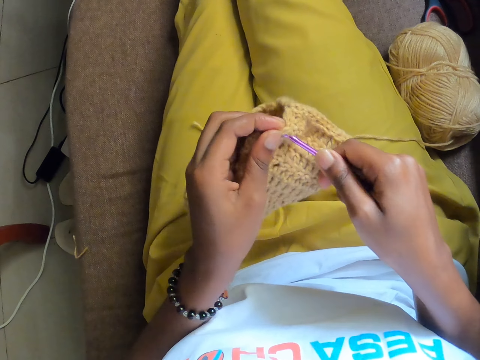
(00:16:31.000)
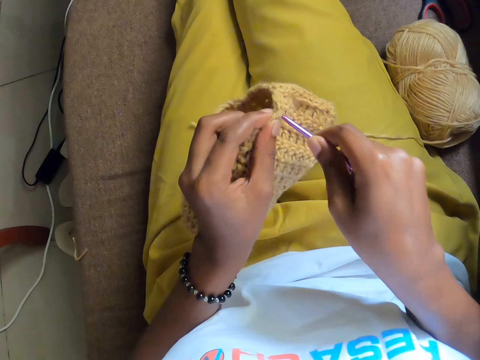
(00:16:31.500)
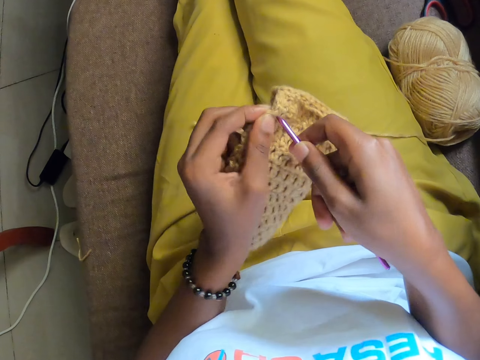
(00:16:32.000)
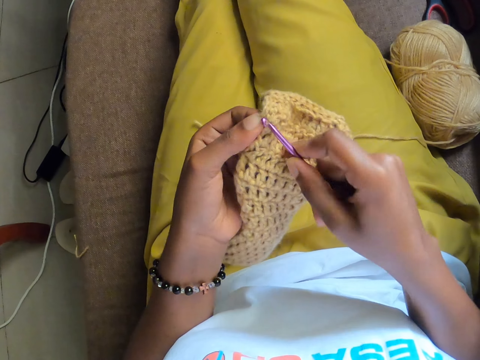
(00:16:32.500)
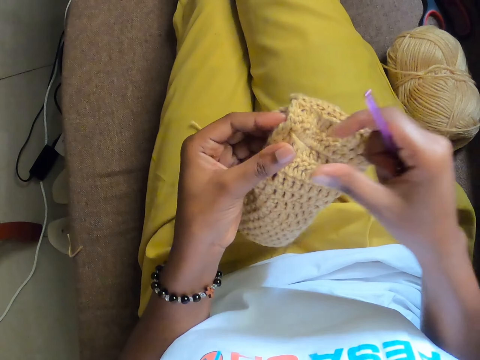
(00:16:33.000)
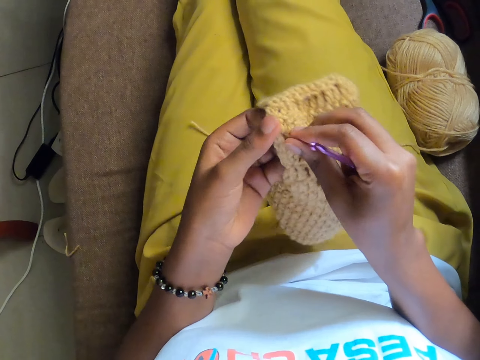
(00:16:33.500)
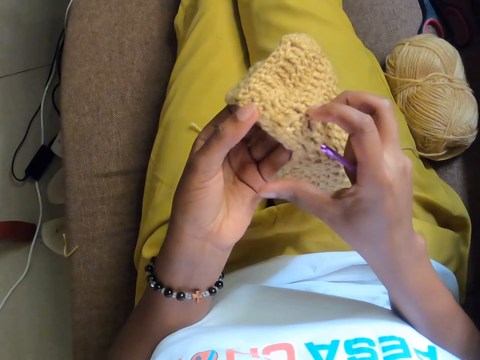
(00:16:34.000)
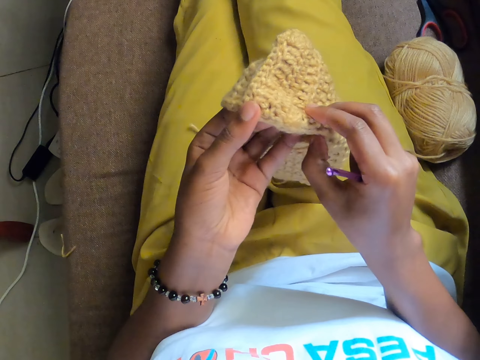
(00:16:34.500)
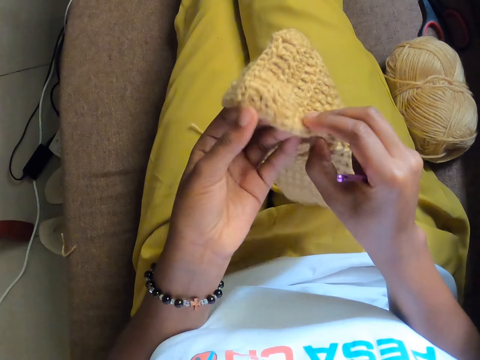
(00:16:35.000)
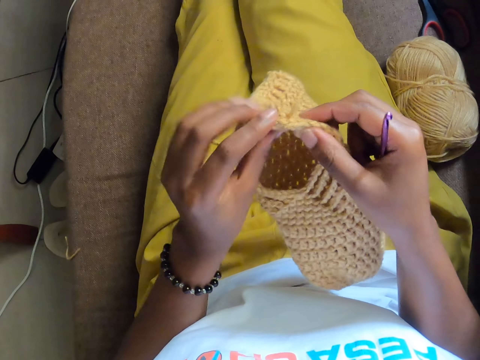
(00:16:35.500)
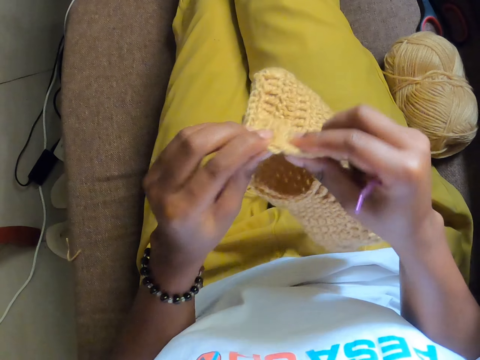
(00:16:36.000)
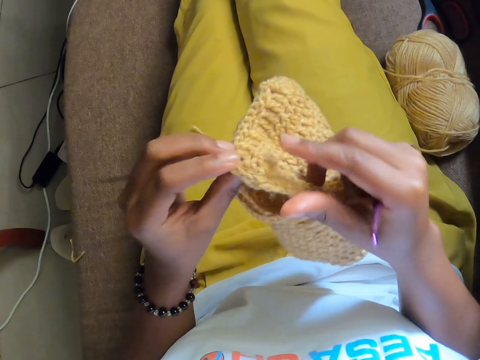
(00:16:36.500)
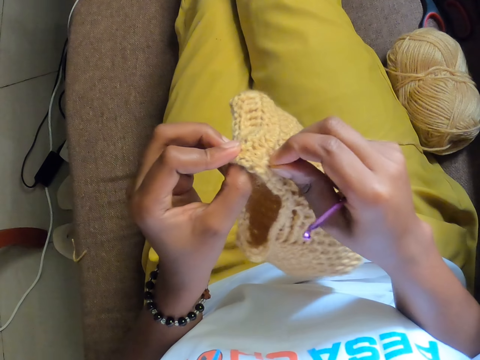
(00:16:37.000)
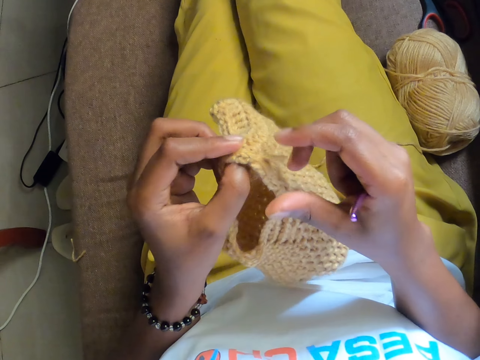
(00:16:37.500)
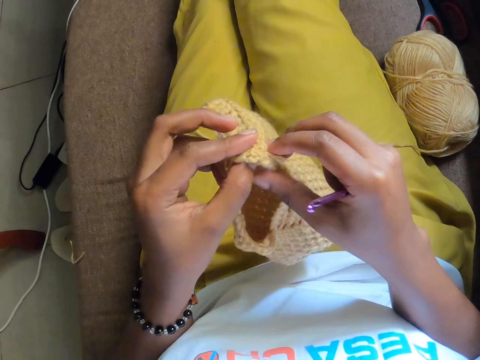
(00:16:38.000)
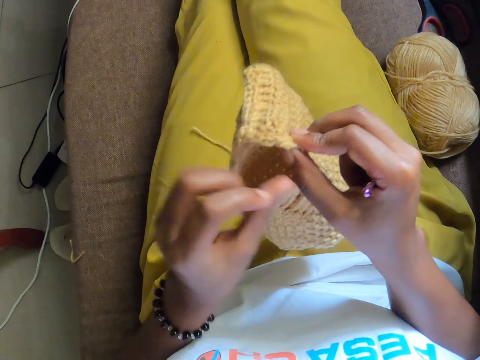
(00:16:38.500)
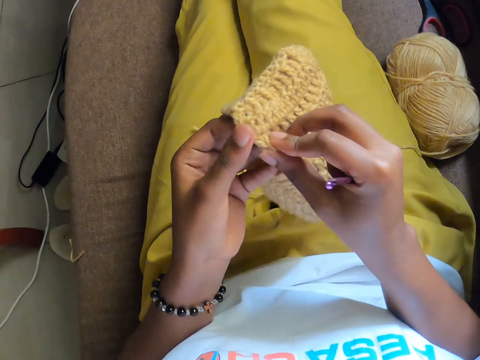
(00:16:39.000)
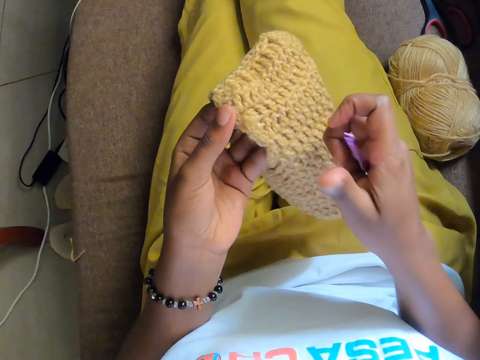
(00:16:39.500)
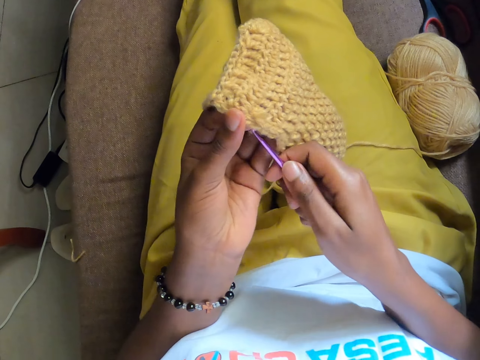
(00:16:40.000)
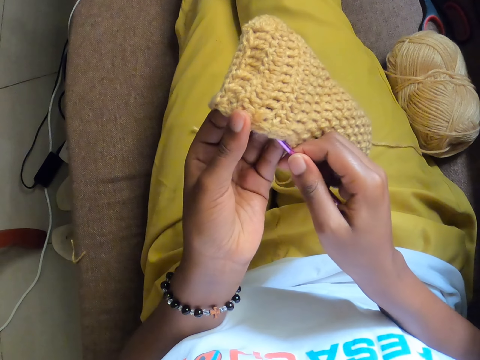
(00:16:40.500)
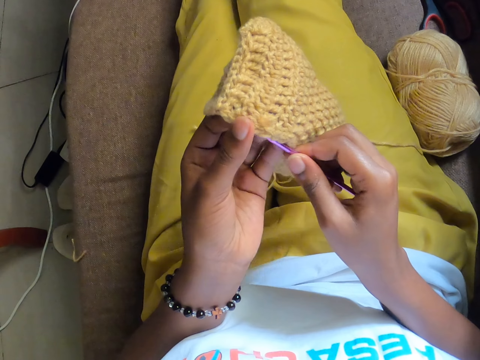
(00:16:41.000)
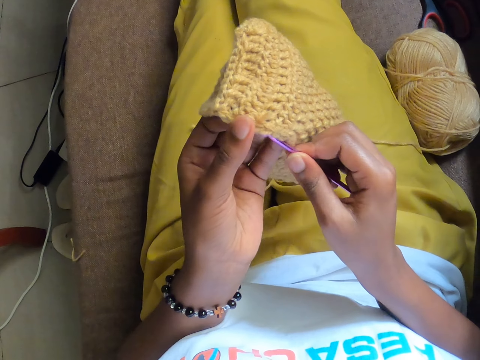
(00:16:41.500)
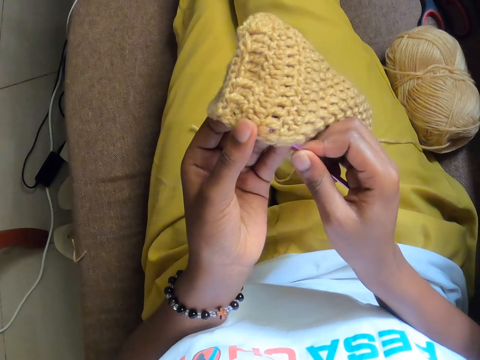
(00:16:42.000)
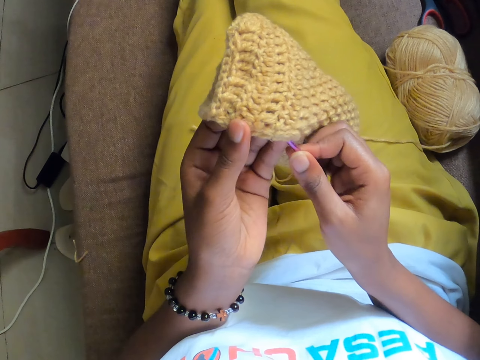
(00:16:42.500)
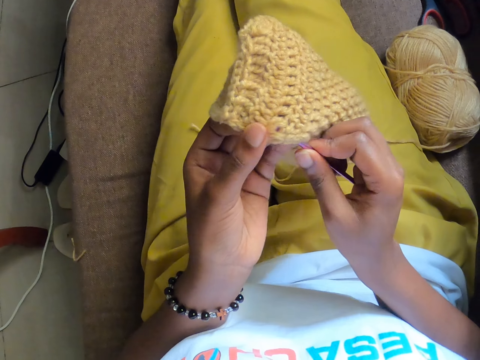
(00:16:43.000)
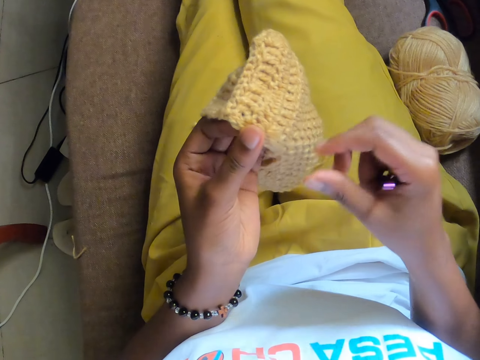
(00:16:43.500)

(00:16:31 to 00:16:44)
The camera wearer pulls the wool on the crocheted yarn with her right hand. She looks at the crochet cloth. She looks at the crochet cloth again. She pulls the thread with the hand. She crochets the crocheted yarn with the knitting hook in her right hand.

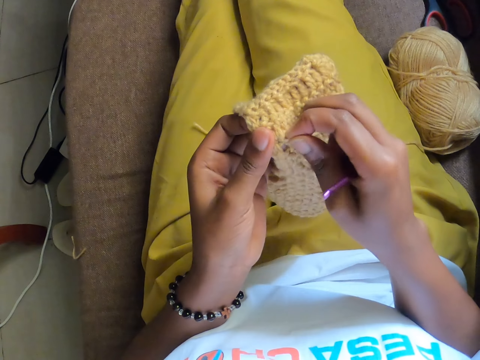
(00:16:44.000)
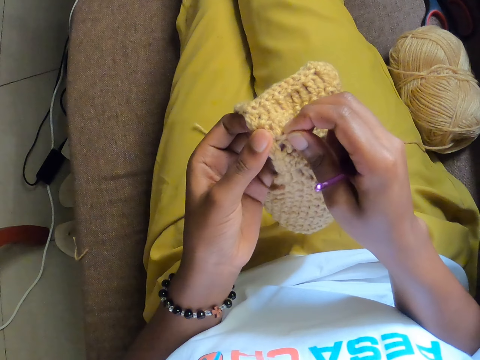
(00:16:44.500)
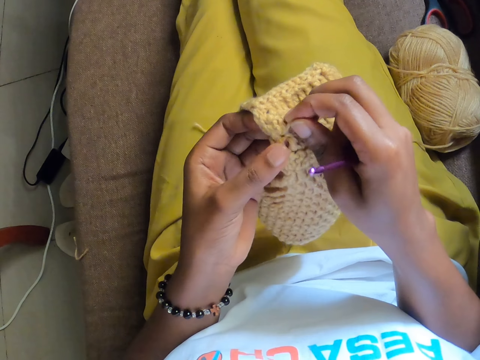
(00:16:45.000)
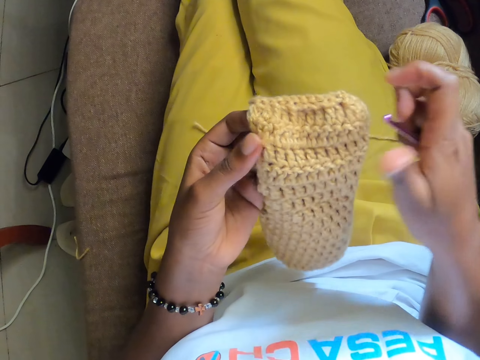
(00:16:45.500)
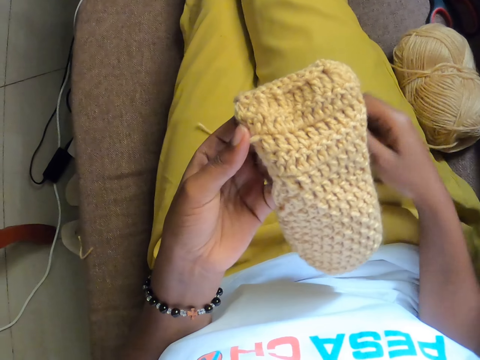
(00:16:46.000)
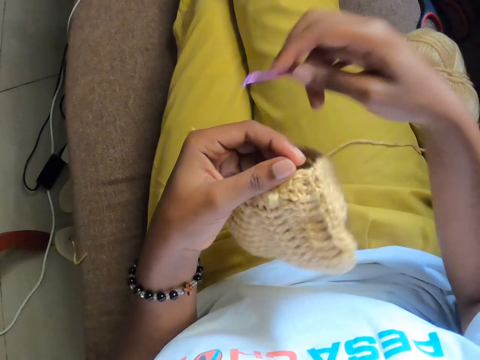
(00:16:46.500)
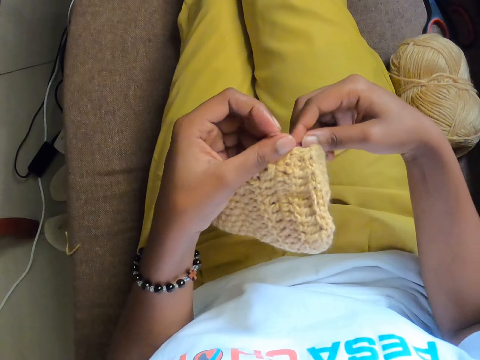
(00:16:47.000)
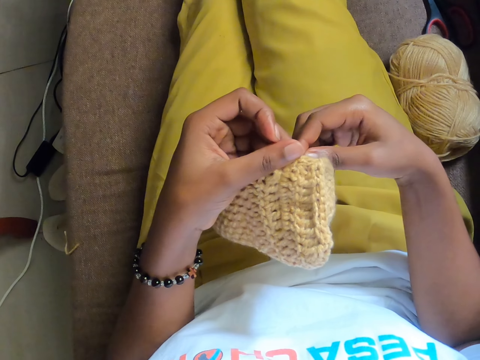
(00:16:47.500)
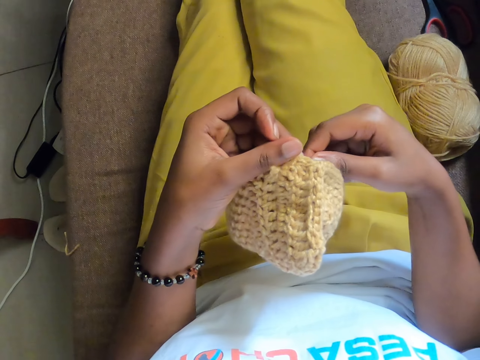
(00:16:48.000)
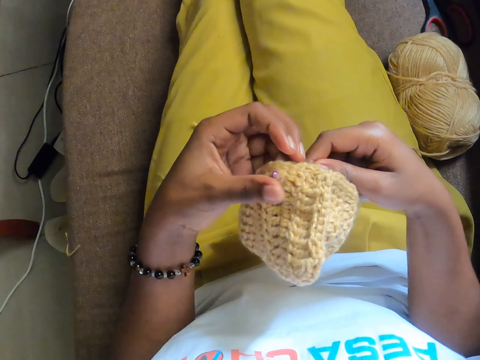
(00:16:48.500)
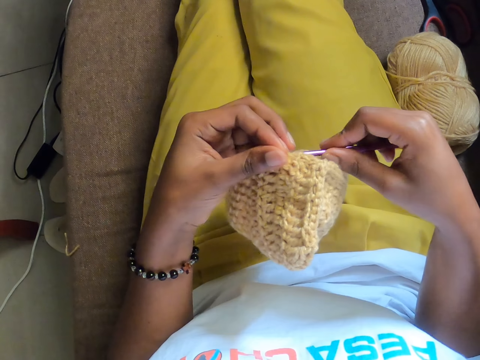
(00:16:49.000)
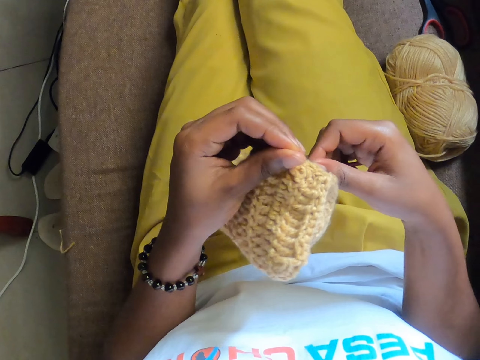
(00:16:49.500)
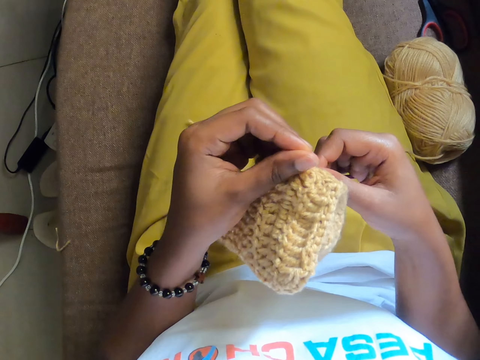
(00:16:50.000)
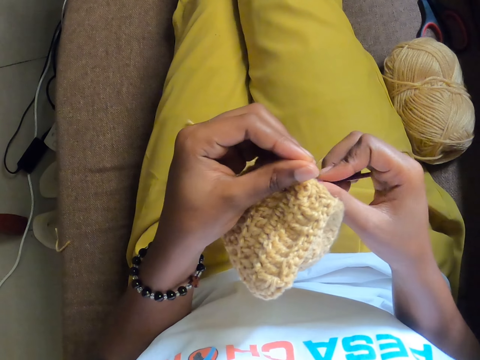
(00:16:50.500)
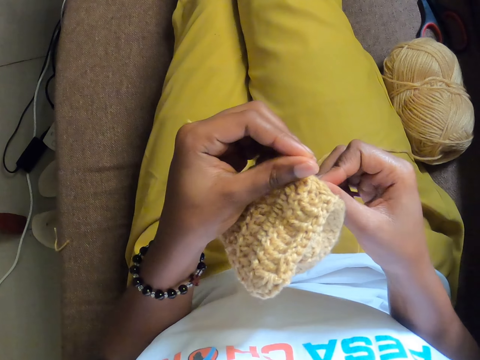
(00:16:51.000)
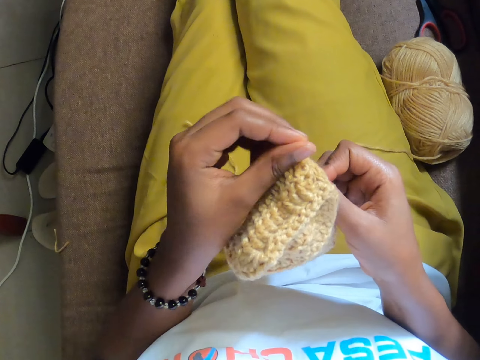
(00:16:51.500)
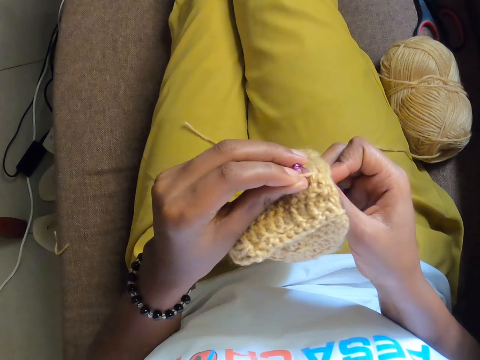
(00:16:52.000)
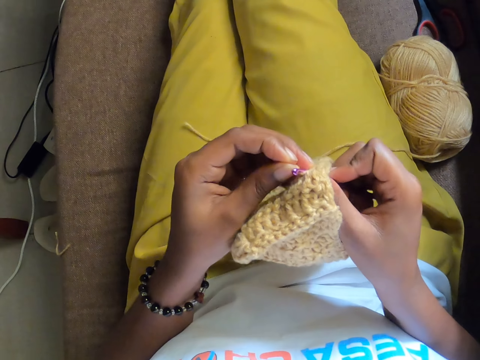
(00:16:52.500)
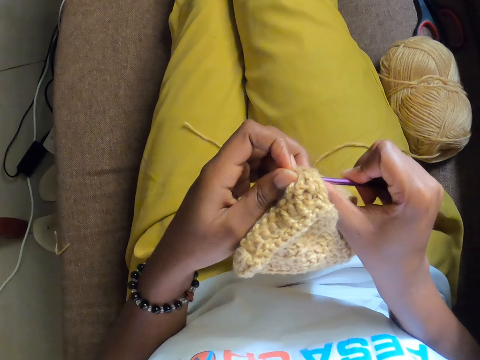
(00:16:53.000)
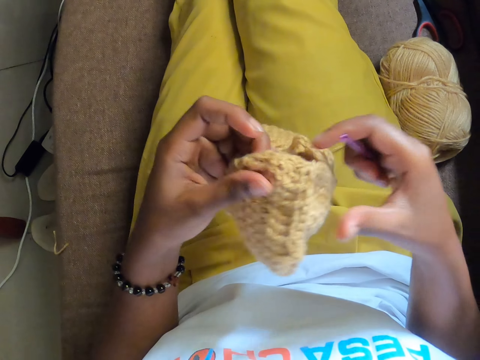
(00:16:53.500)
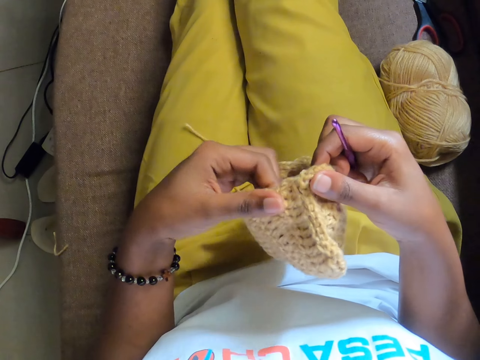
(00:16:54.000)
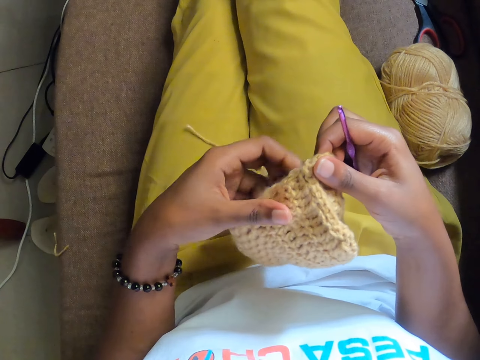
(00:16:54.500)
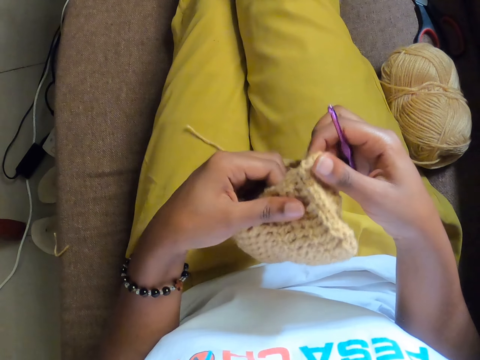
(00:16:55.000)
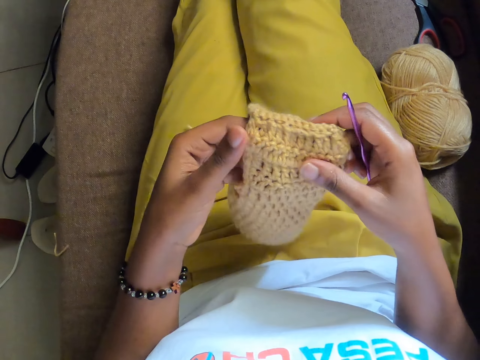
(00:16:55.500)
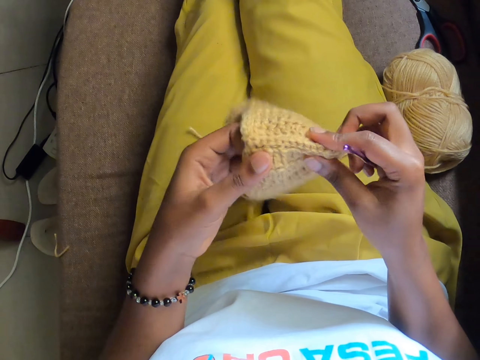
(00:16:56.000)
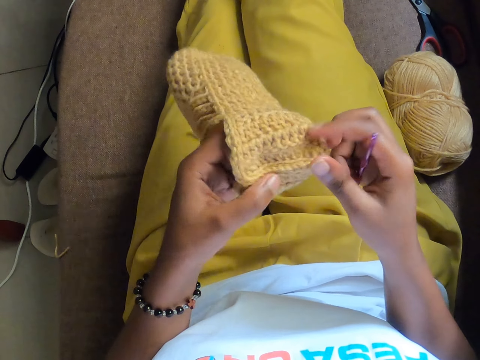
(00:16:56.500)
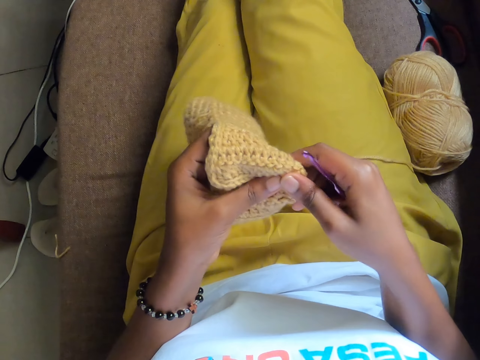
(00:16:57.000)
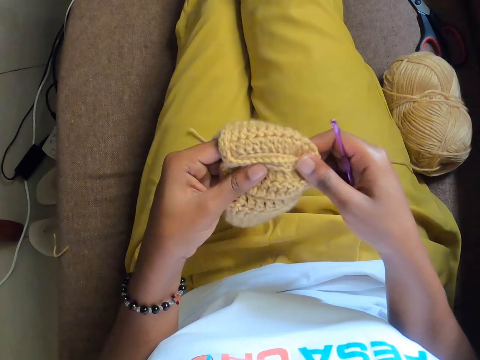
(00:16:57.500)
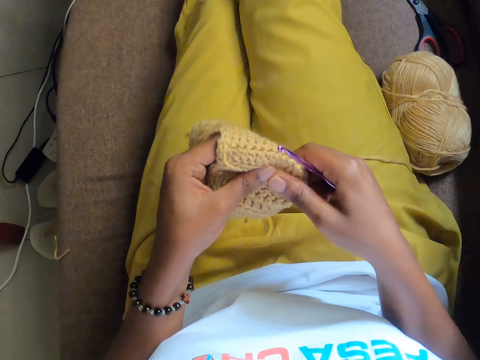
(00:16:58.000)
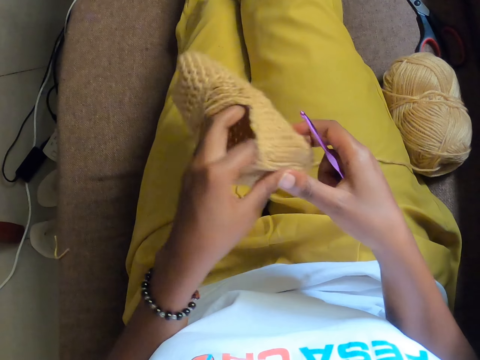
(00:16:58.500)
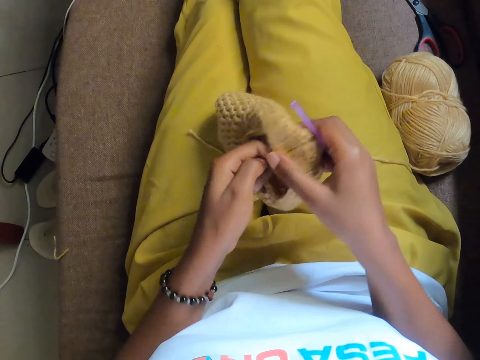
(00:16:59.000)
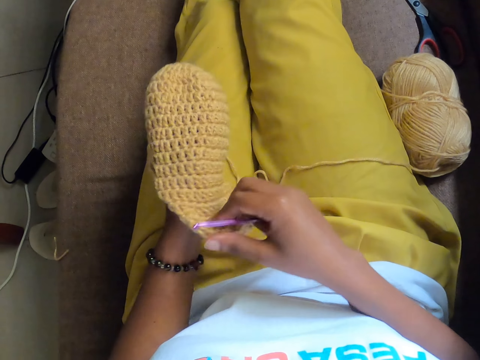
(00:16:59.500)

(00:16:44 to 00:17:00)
The camera wearer pulls the thread with the hand. They look at the crochet cloth. They crochet the crochet cloth. They look at the crochet cloth and hold the crochet cloth with both hands.
